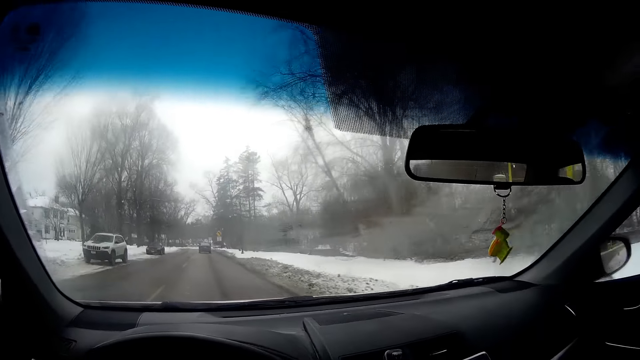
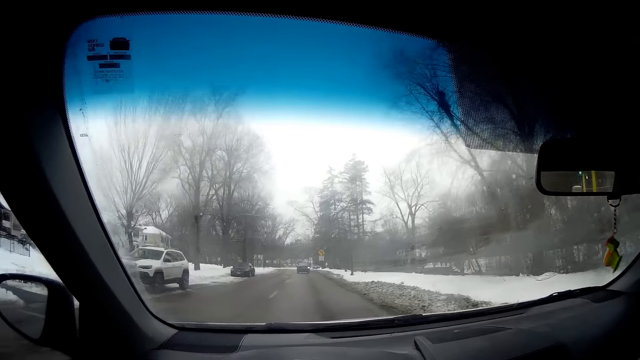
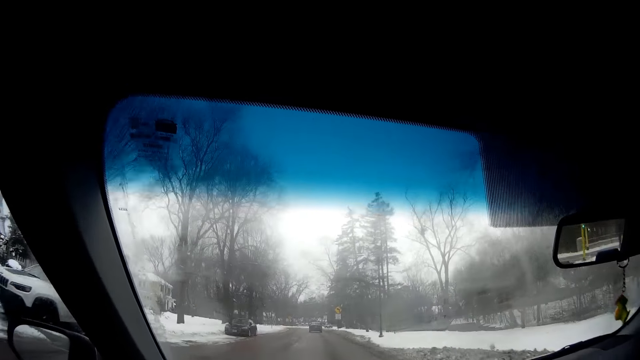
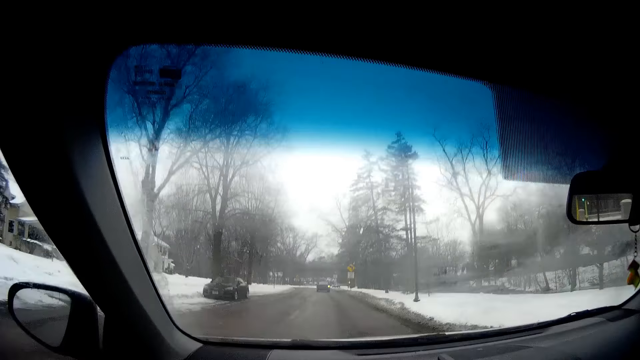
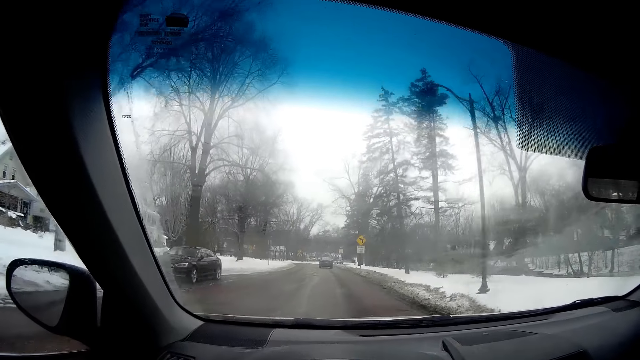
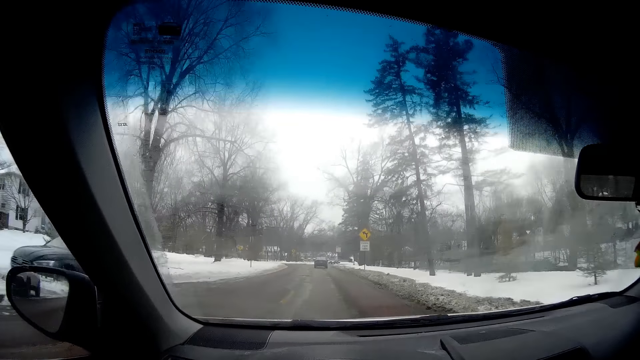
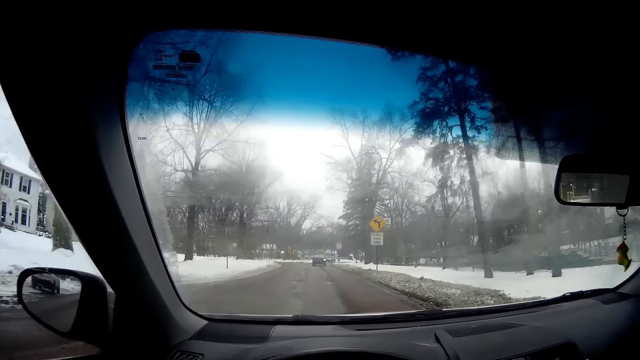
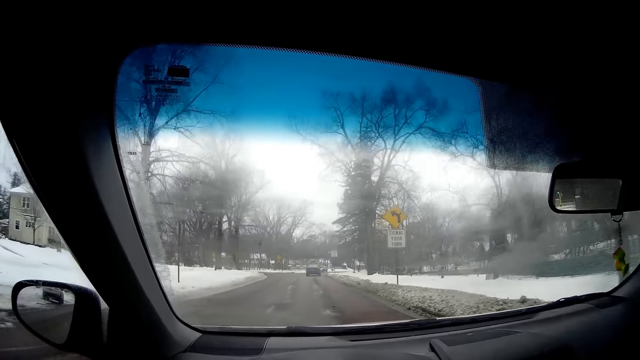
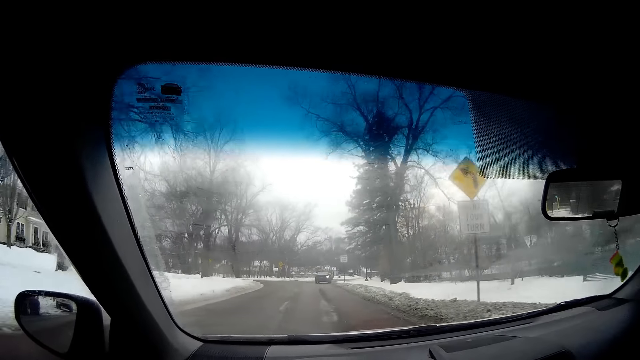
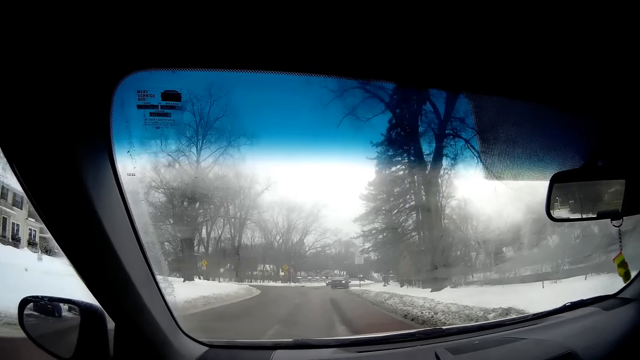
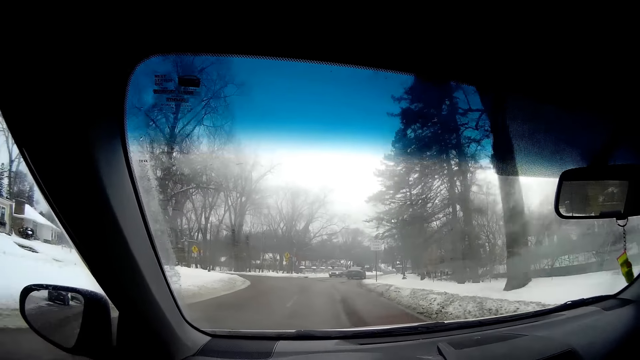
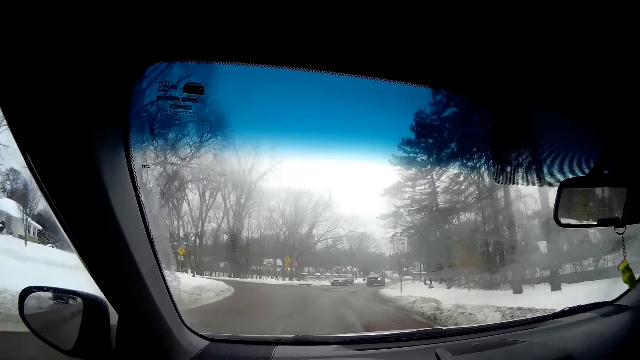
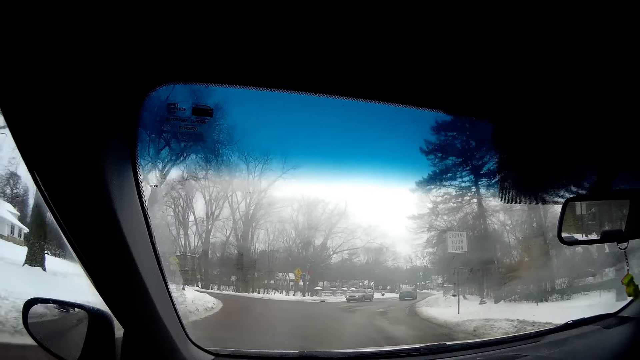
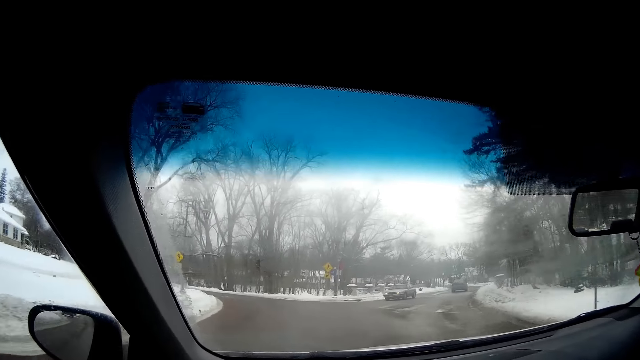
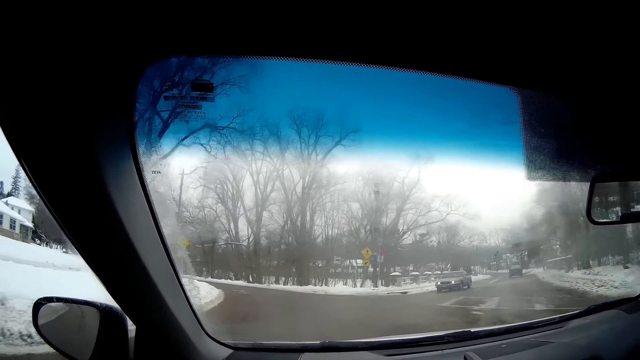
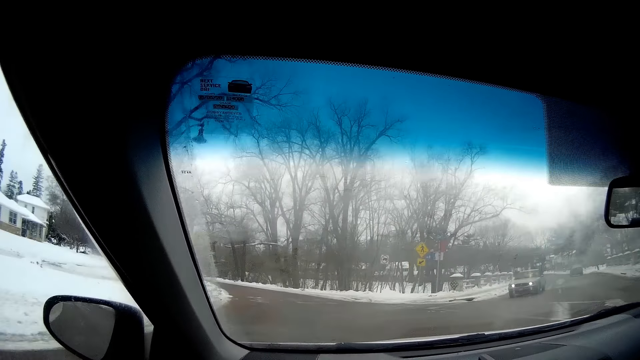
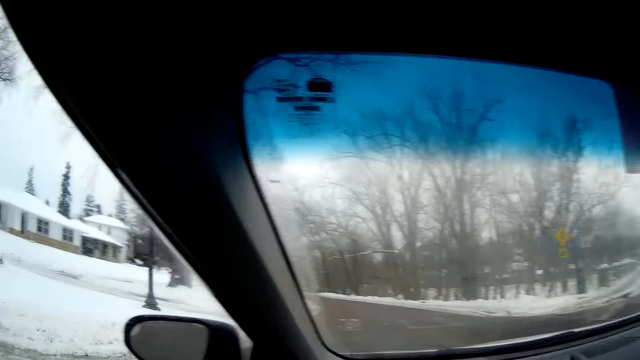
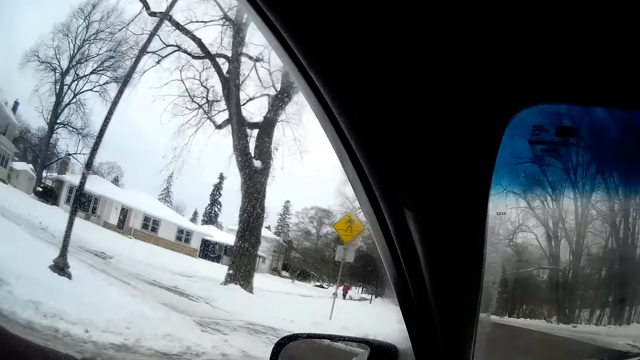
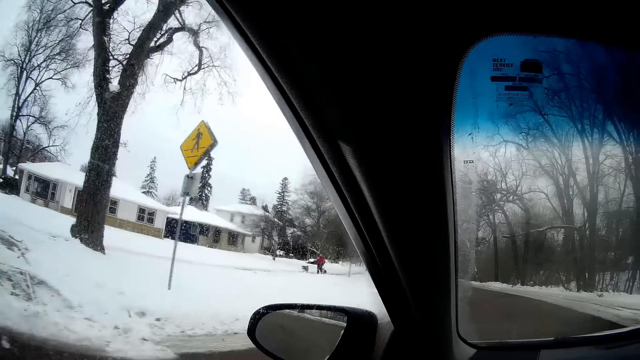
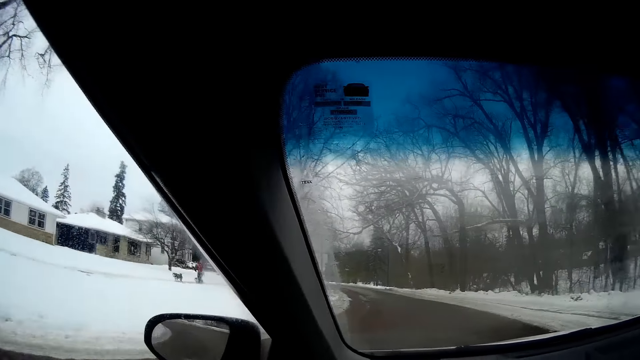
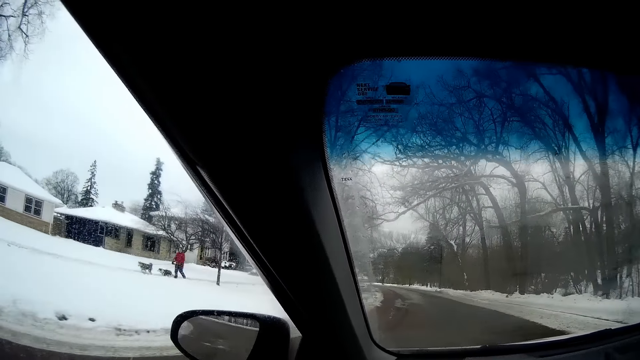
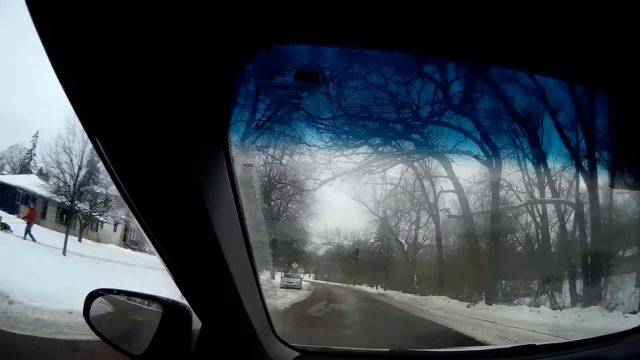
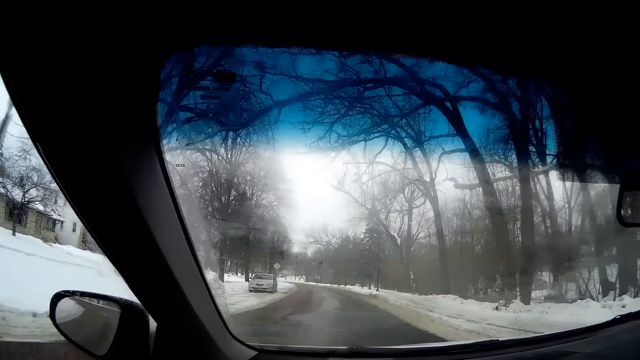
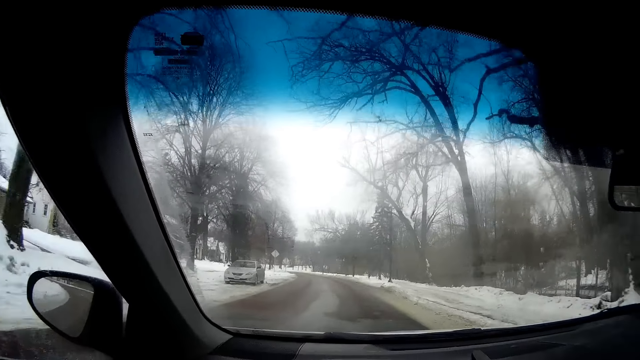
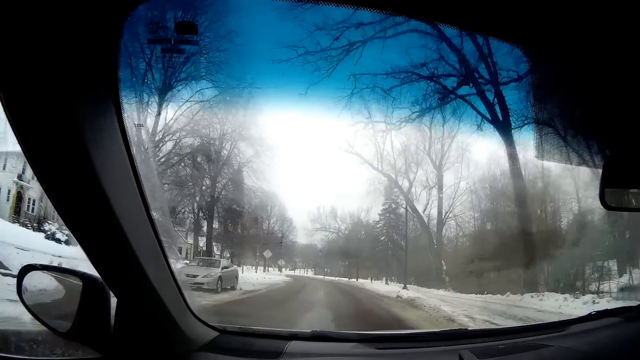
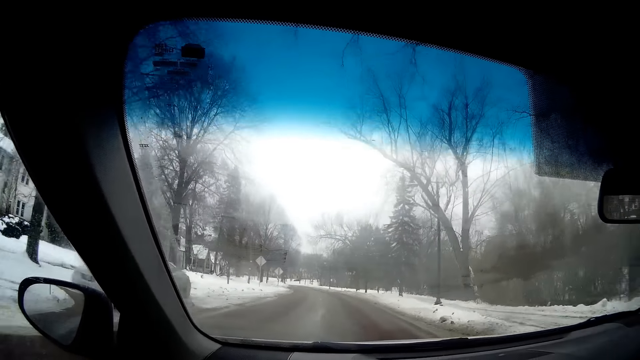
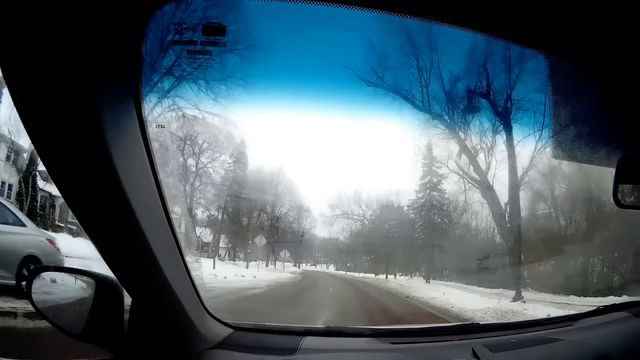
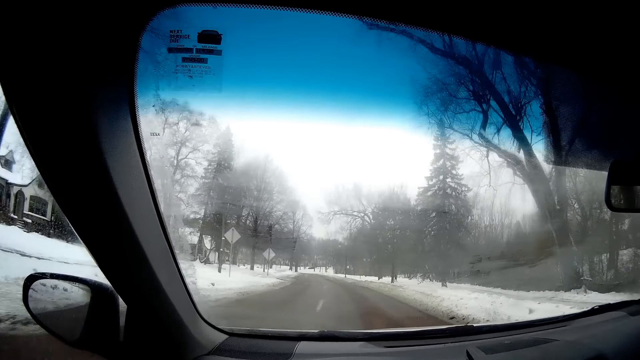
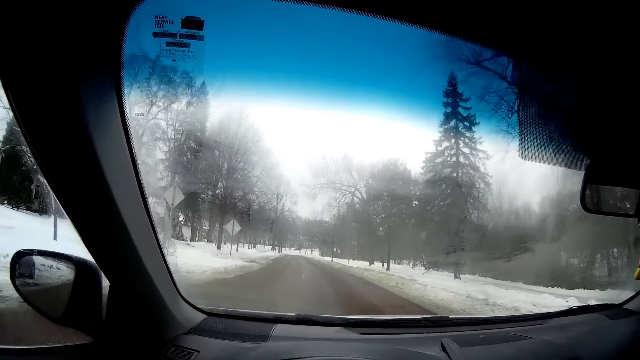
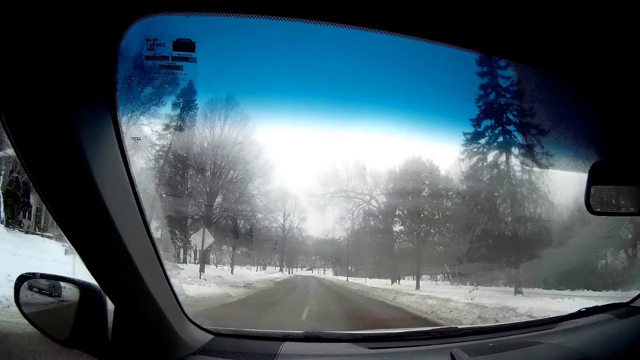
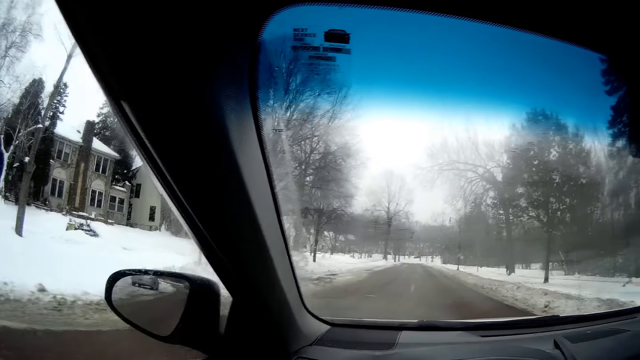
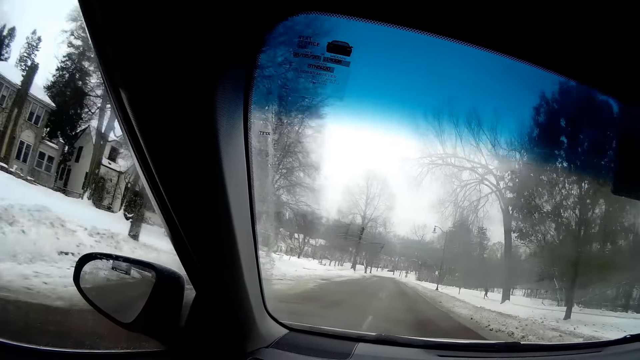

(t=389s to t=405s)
A silver car drives in front of the camera wearer. The camera wearer looks around. They drive the car.

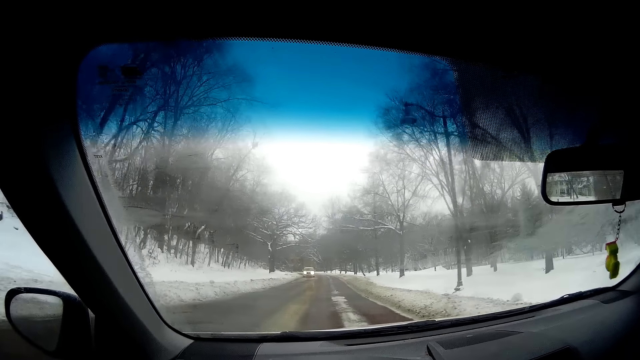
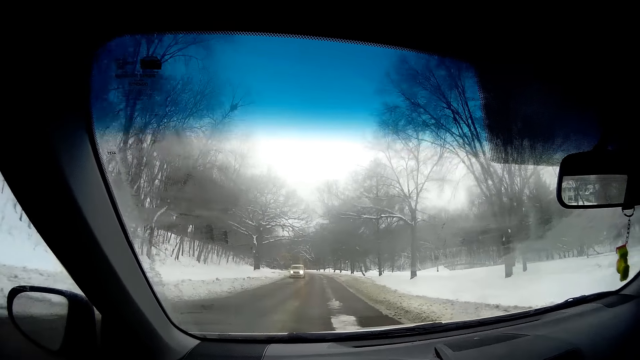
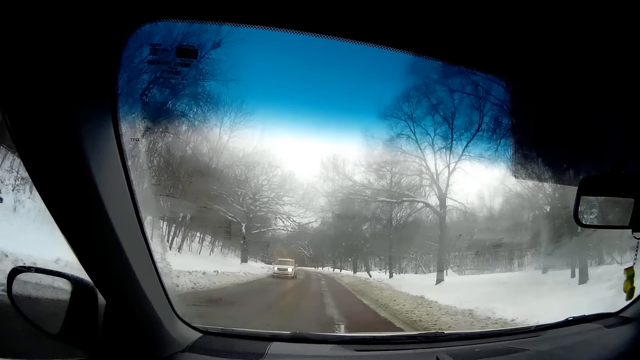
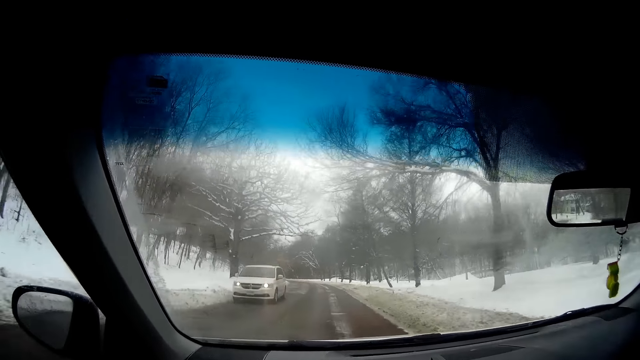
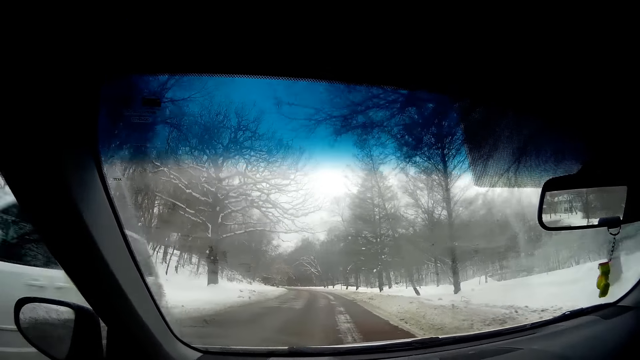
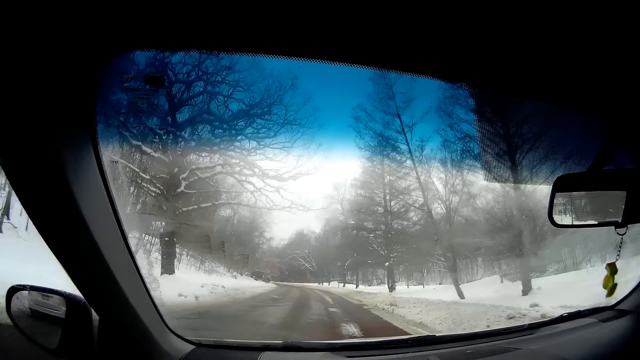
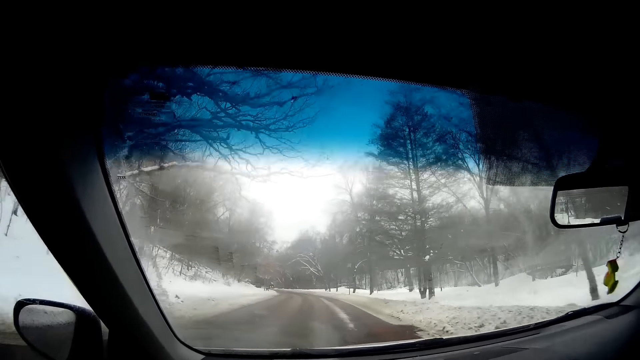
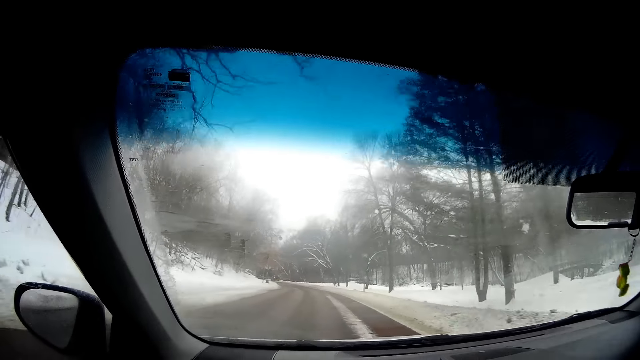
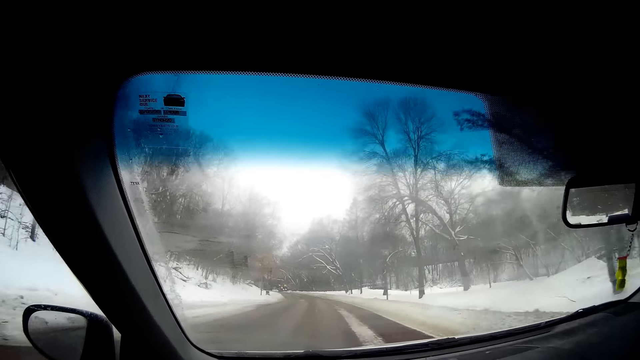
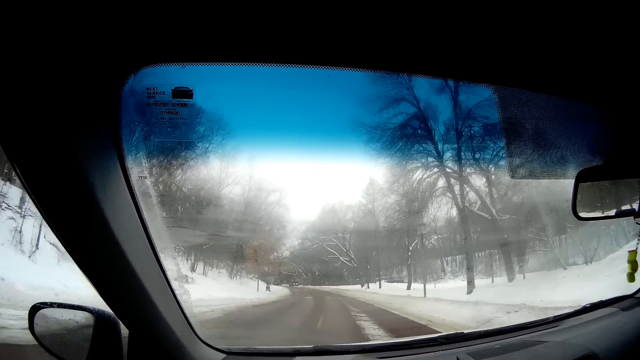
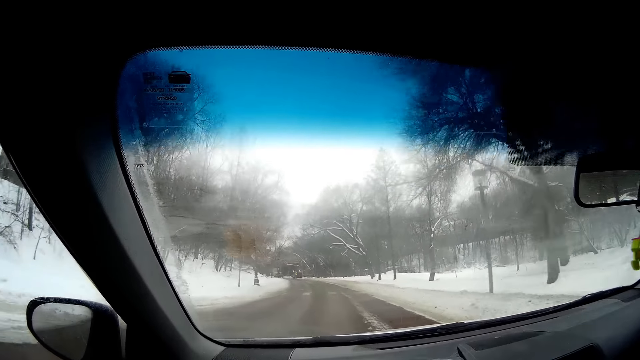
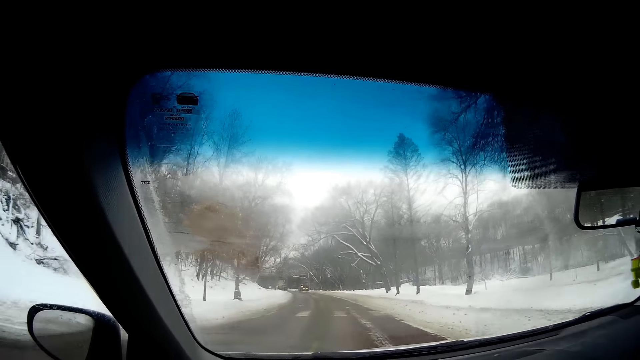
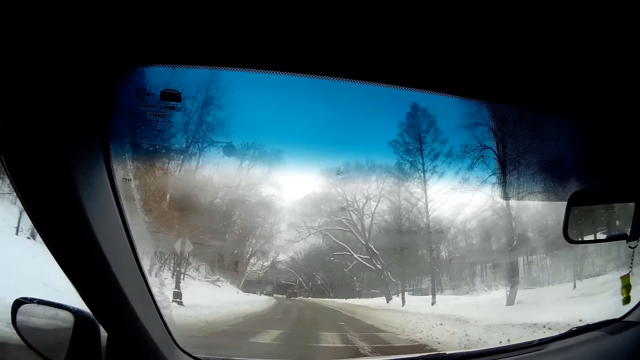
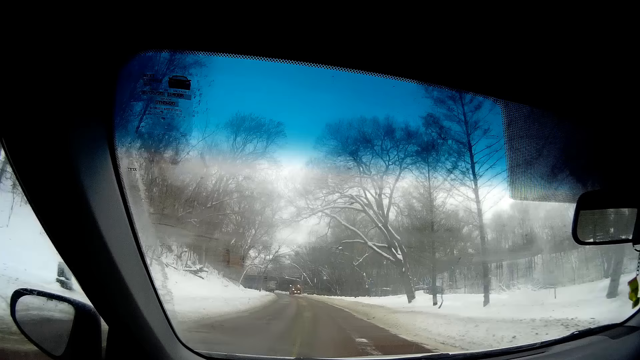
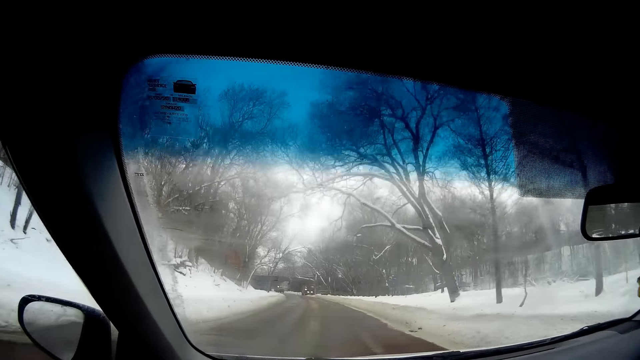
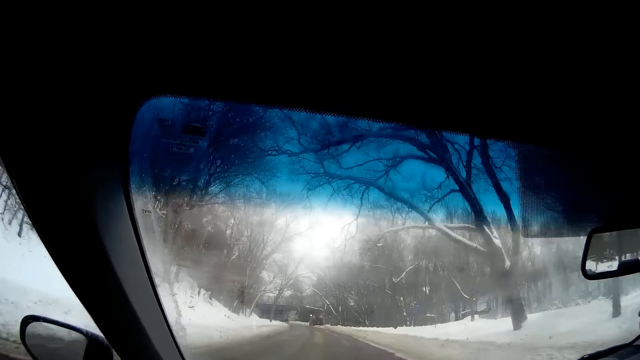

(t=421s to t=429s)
A white car drives past the camera wearer.
